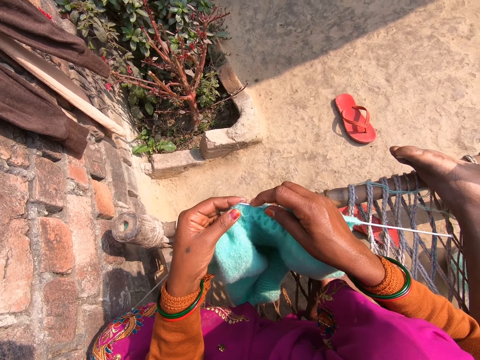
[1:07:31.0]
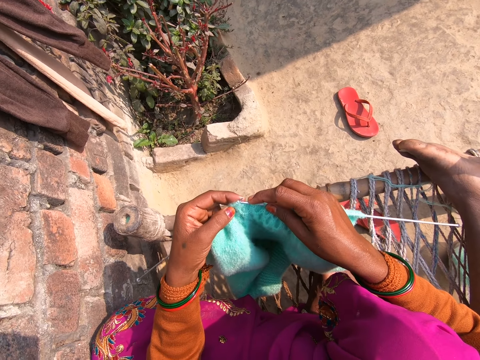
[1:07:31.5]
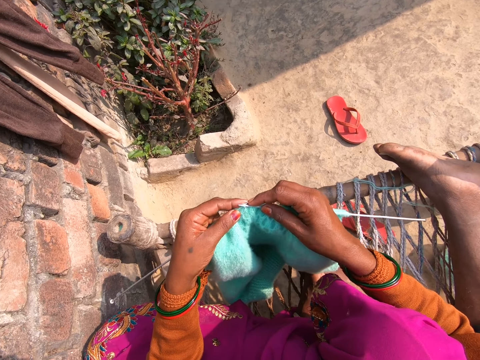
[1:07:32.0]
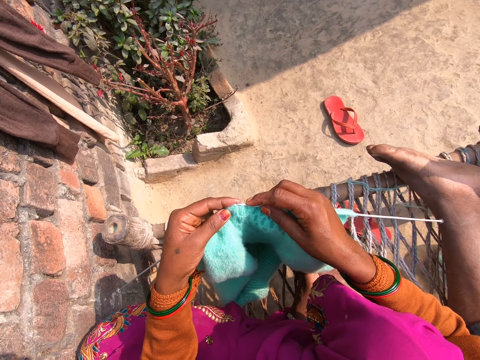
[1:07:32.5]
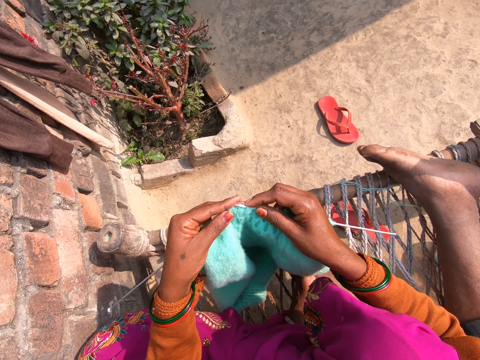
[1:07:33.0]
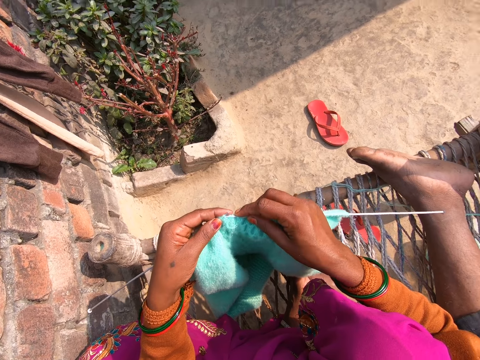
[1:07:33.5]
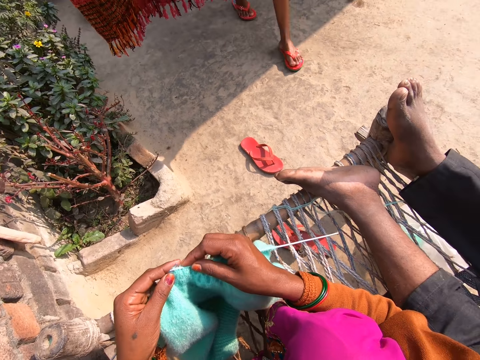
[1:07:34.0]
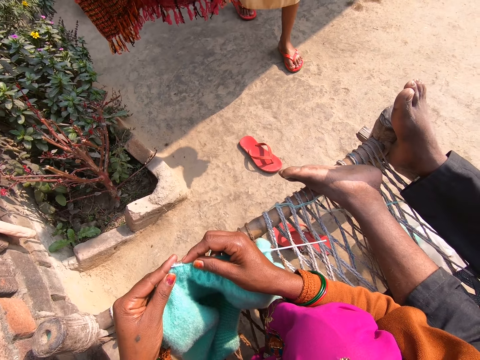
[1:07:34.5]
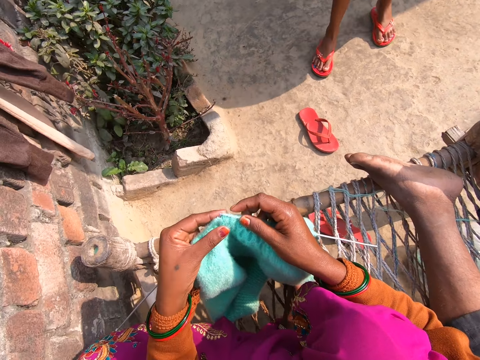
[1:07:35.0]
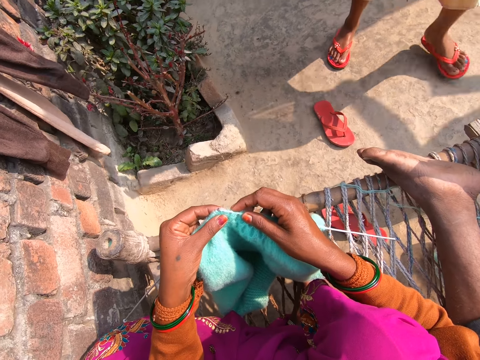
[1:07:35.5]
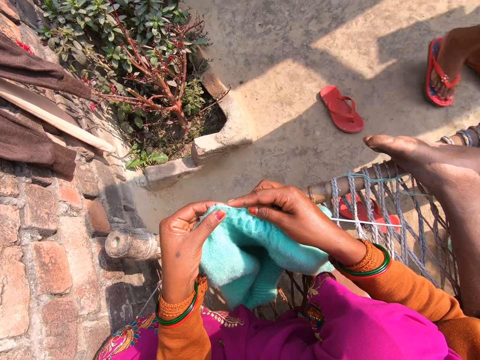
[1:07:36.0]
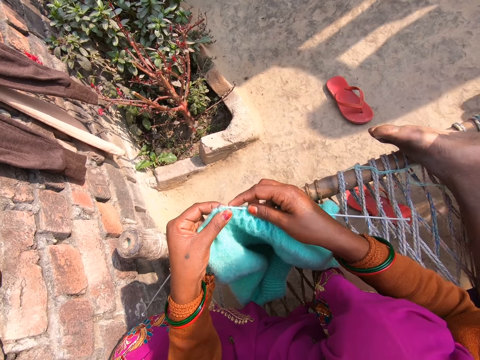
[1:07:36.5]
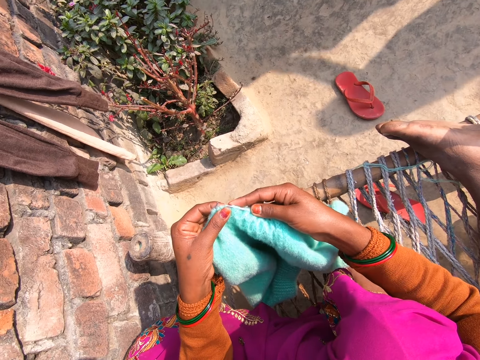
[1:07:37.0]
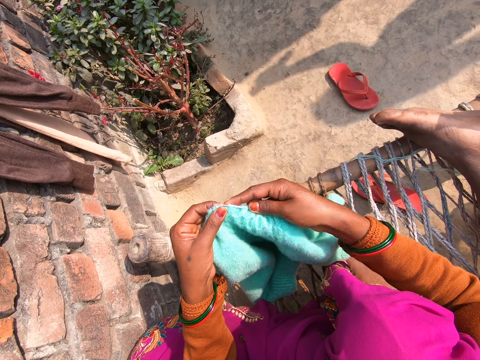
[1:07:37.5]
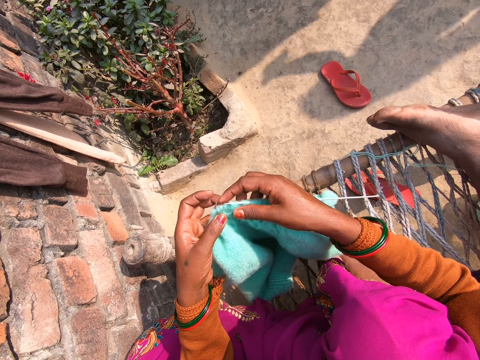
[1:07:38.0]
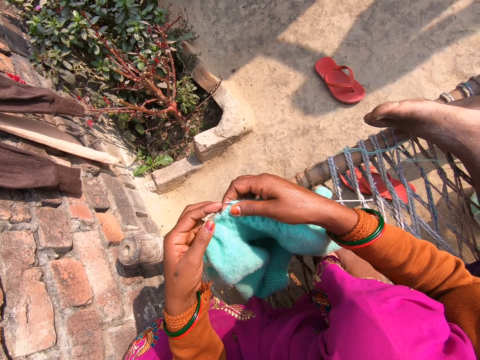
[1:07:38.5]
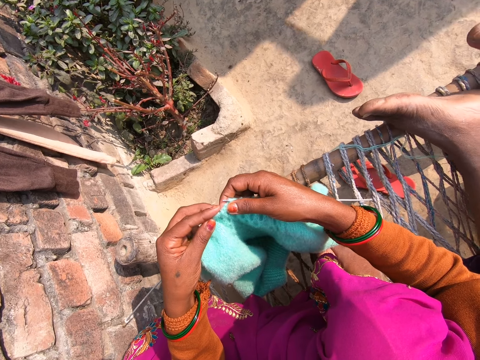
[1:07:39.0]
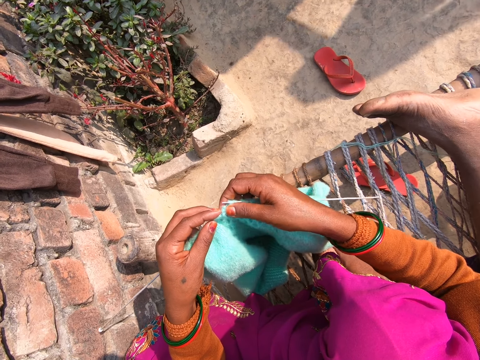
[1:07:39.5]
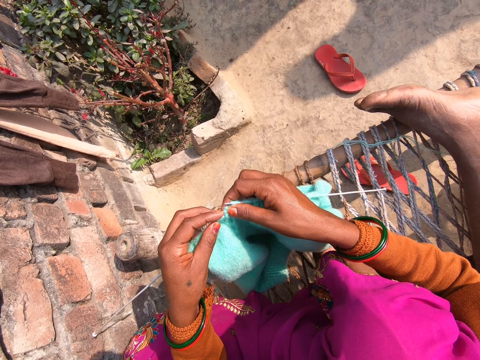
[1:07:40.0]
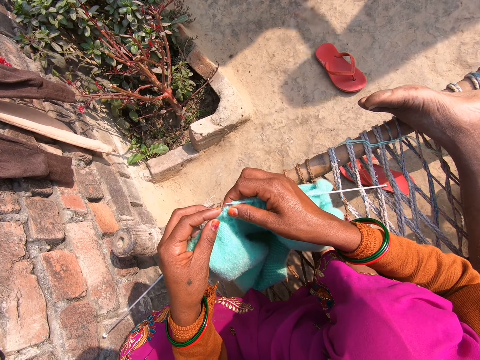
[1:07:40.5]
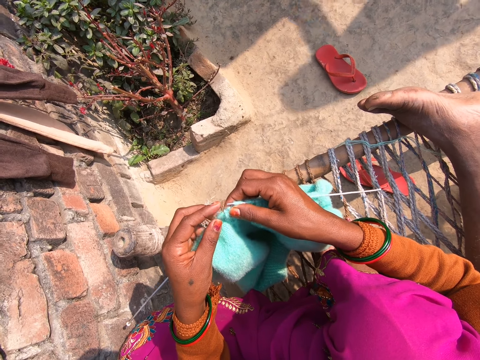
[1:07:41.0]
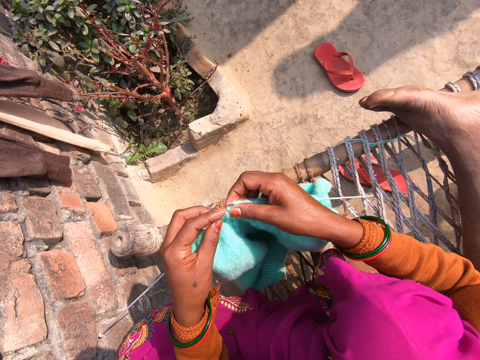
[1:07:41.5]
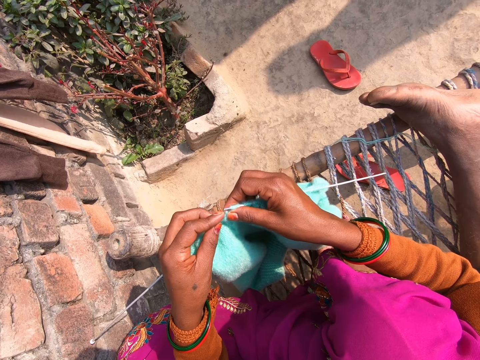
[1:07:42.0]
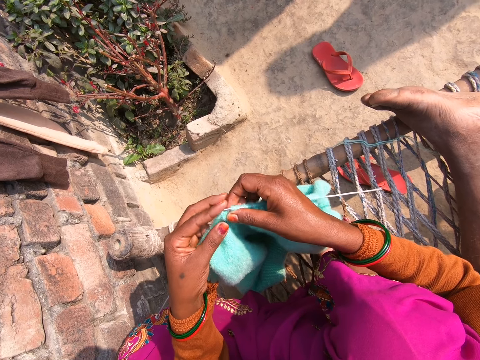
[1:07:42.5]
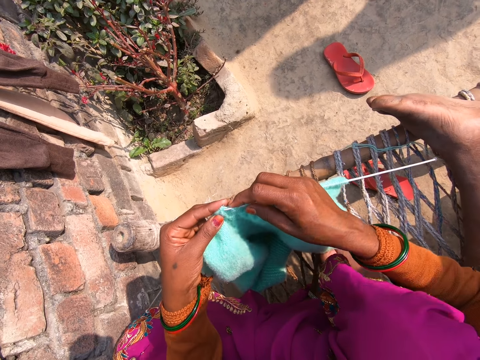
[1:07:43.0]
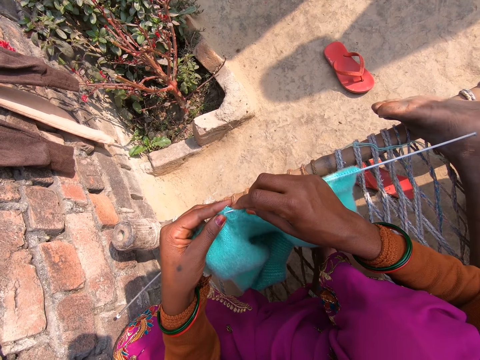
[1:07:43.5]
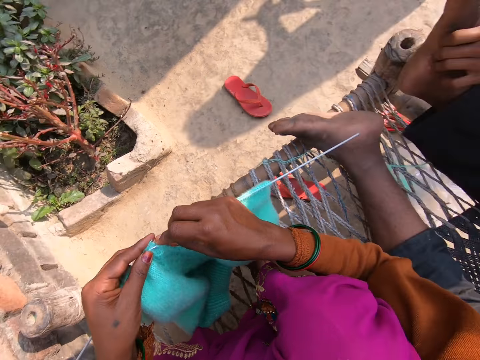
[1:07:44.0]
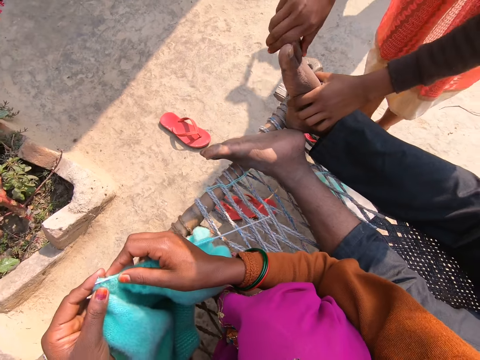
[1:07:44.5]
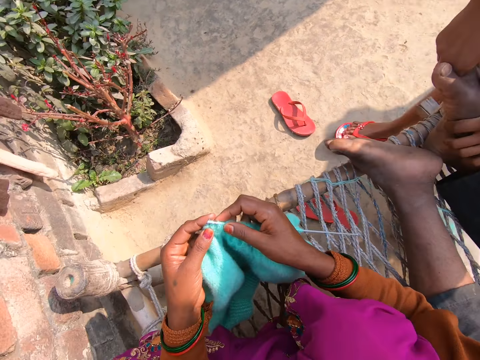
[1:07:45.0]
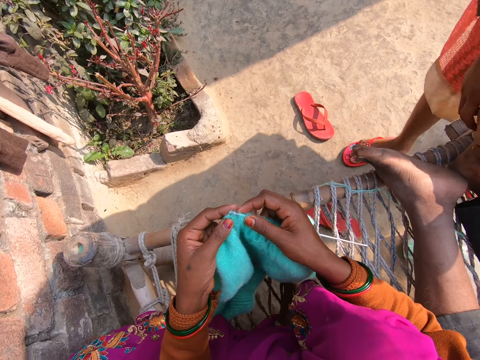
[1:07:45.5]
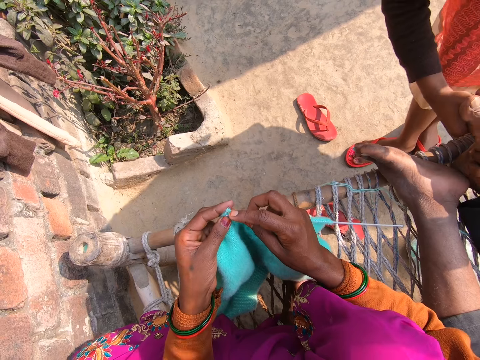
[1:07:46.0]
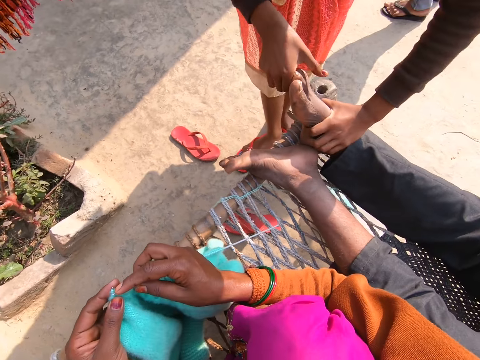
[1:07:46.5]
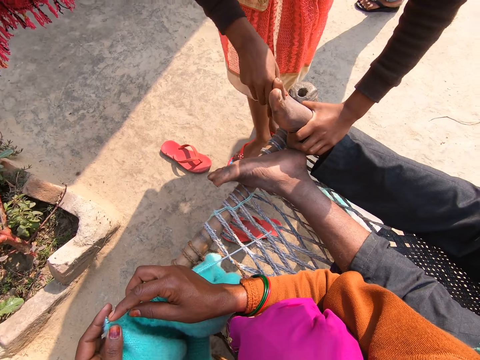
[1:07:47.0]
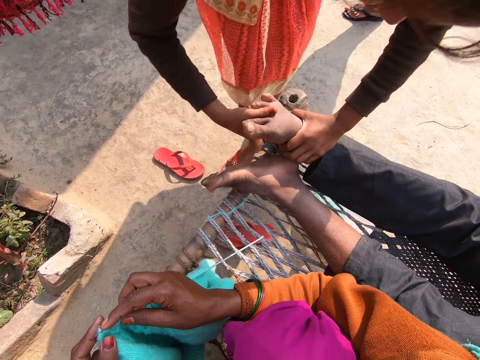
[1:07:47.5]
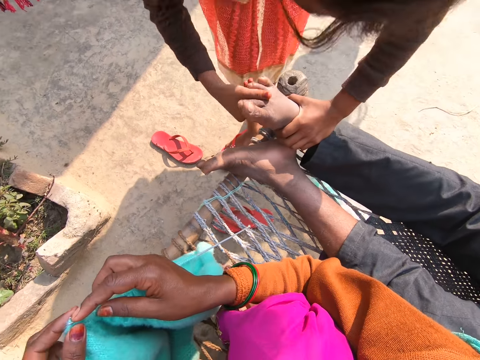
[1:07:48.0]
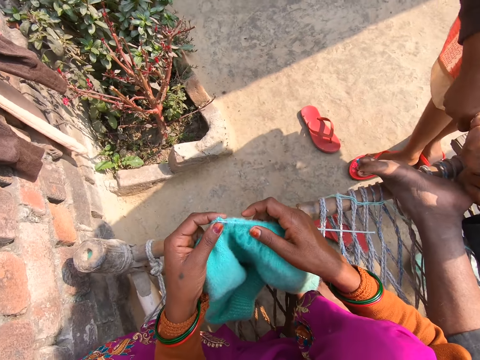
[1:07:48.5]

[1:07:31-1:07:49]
The camera wearer knits the piece of cloth. They converse with a lady. The lady massages a man. The lady cracks the toes of the man.

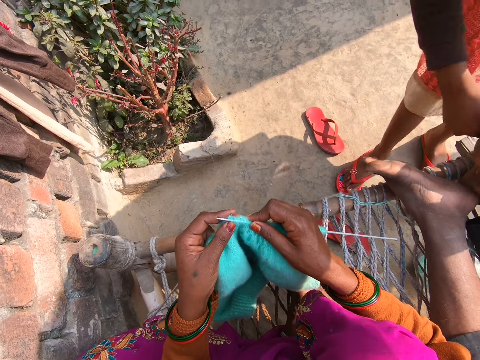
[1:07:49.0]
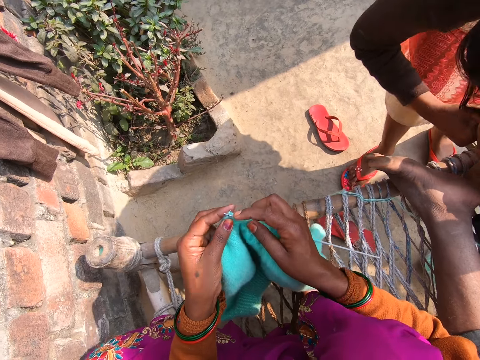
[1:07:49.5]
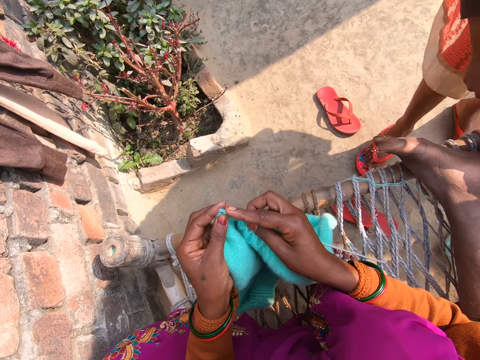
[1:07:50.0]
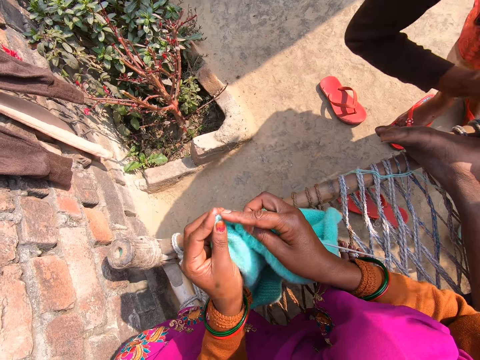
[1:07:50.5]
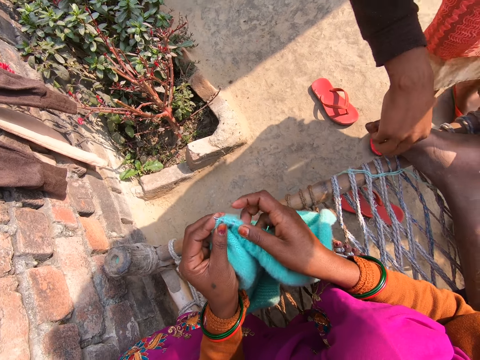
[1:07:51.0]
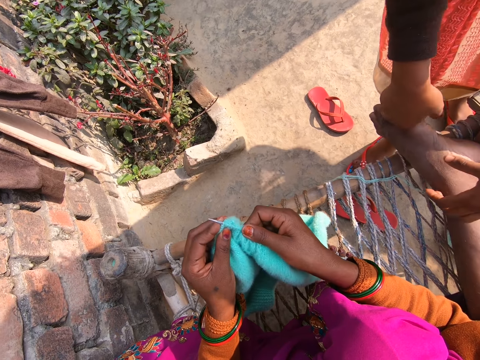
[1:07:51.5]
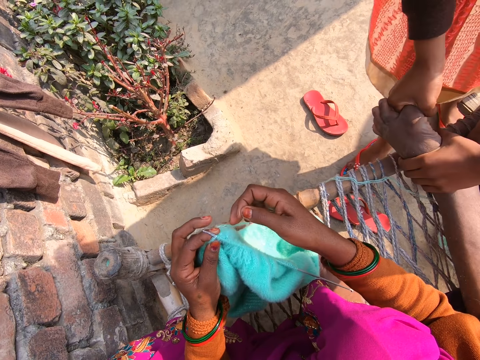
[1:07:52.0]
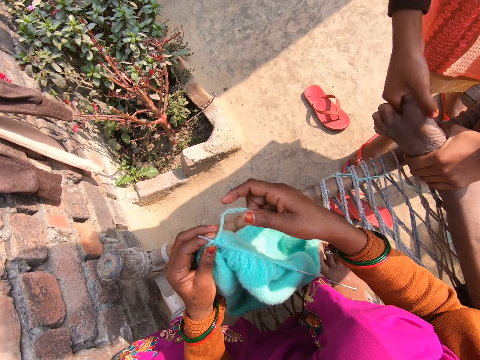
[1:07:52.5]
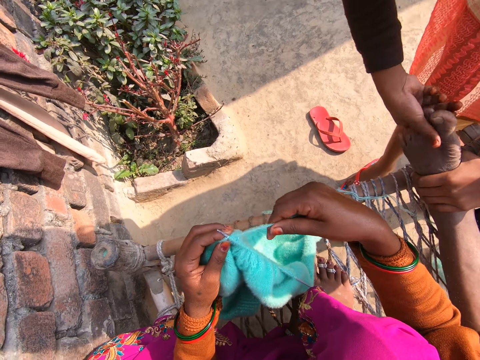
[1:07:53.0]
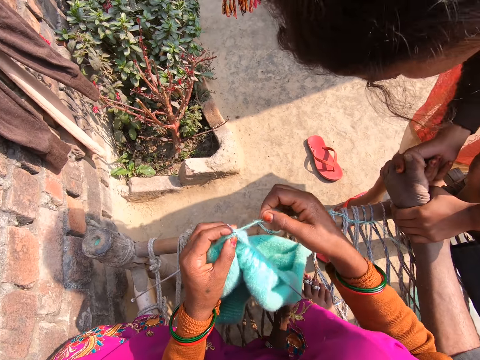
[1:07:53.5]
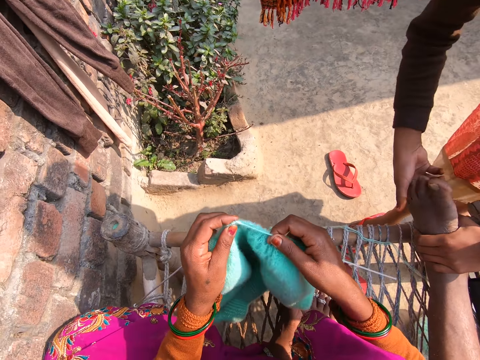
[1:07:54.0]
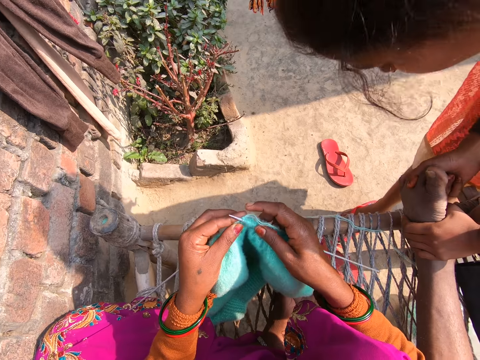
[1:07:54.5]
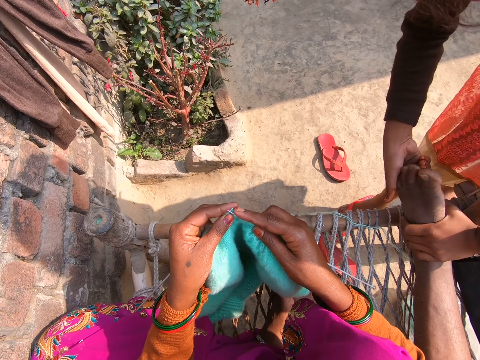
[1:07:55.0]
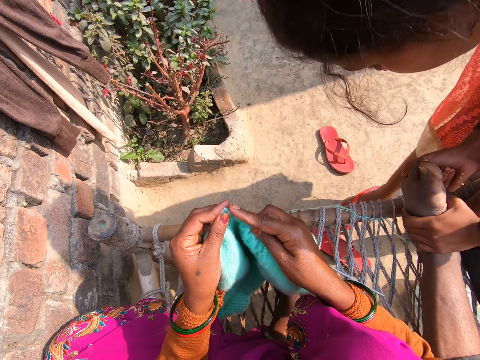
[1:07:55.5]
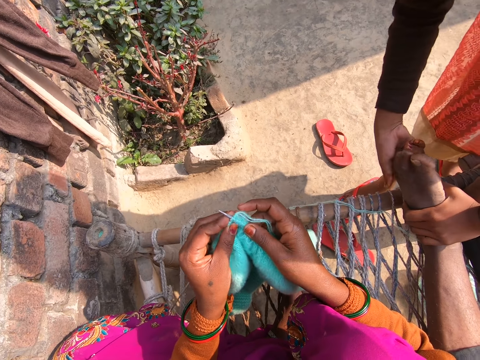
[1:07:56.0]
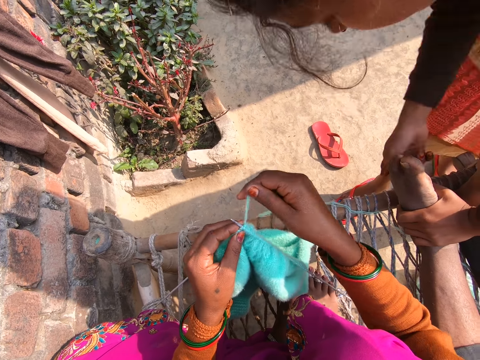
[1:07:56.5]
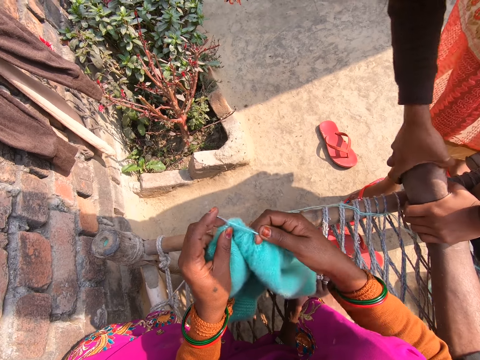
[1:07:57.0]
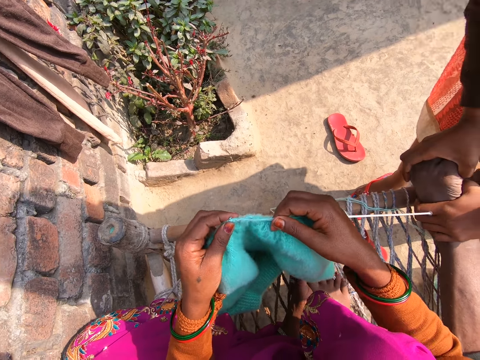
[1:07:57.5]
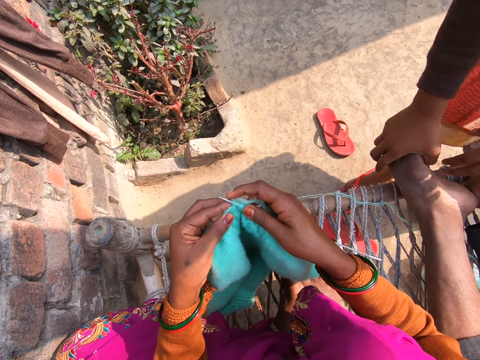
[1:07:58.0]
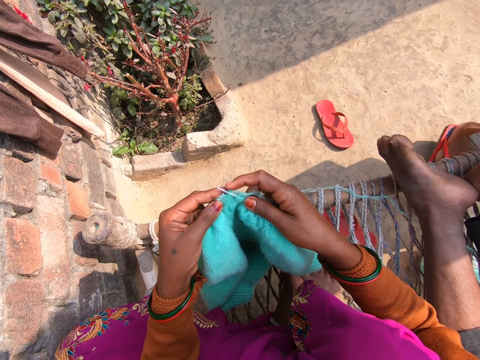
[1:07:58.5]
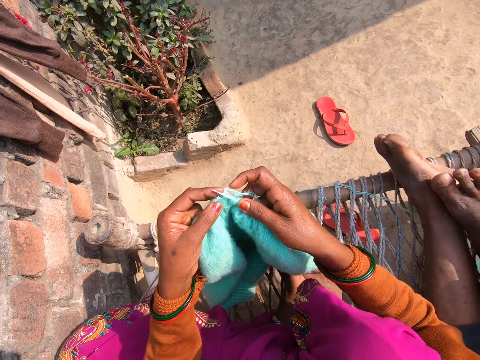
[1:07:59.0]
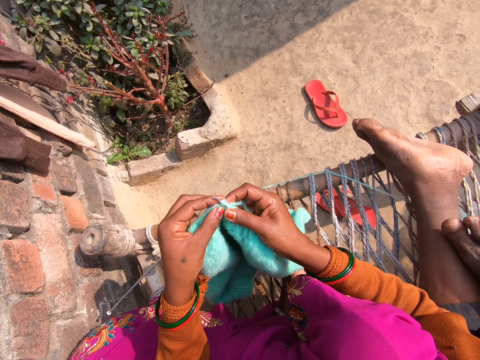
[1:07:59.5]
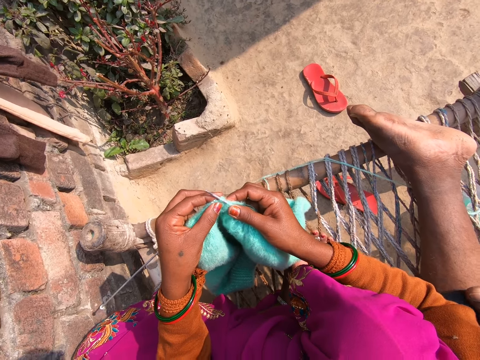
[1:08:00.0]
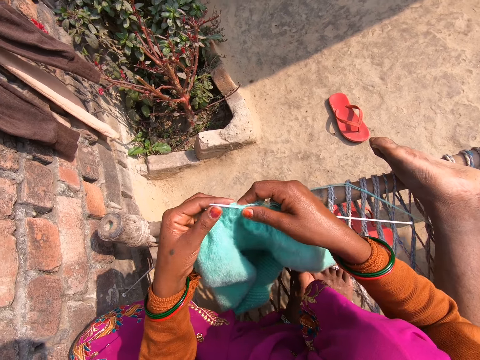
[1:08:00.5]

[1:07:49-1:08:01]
A lady stops massaging a man.
